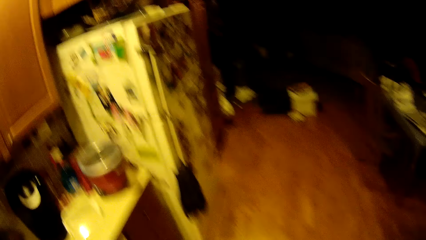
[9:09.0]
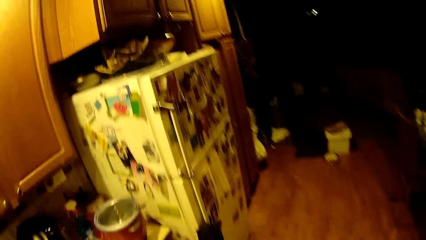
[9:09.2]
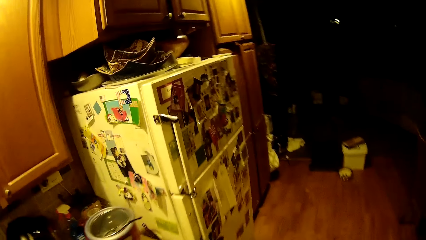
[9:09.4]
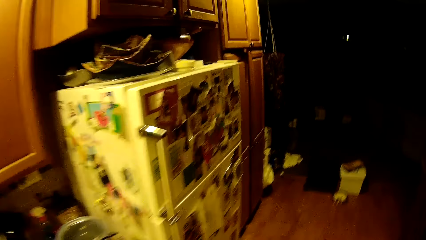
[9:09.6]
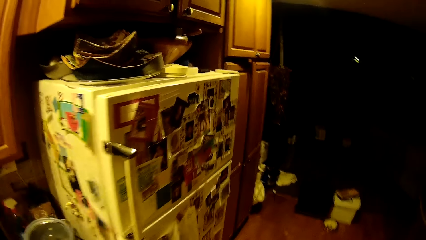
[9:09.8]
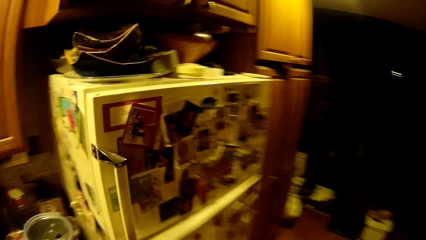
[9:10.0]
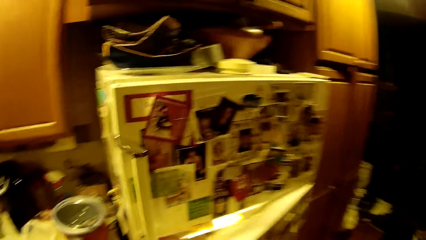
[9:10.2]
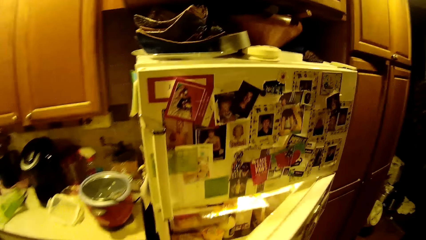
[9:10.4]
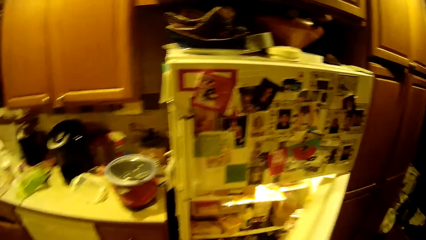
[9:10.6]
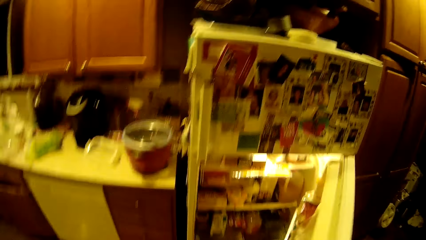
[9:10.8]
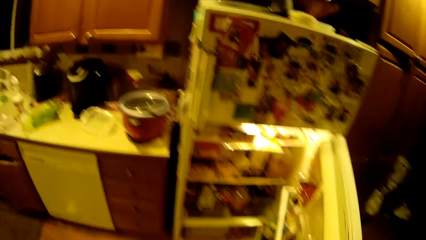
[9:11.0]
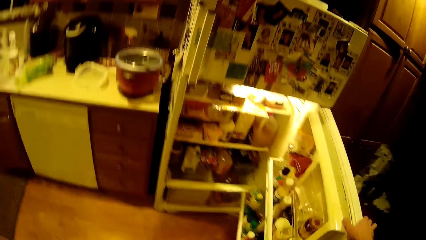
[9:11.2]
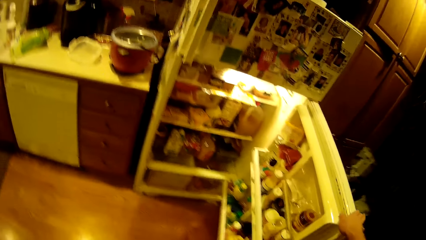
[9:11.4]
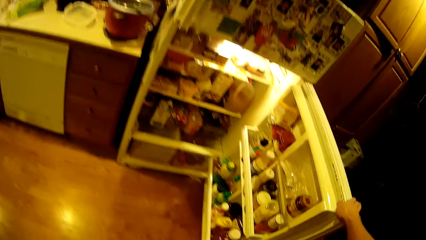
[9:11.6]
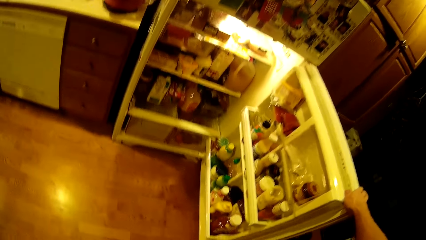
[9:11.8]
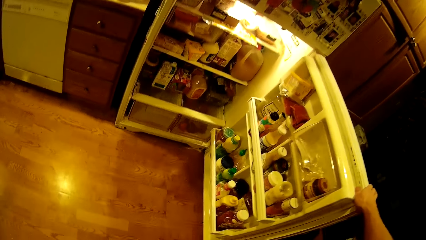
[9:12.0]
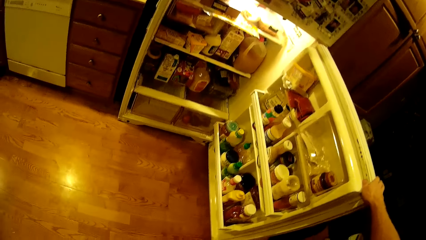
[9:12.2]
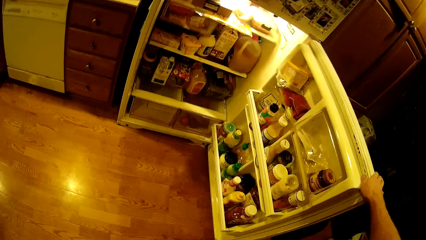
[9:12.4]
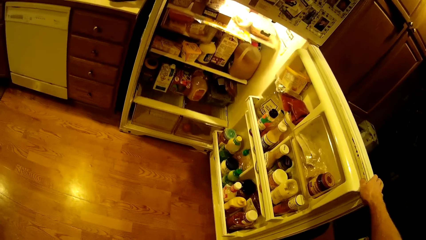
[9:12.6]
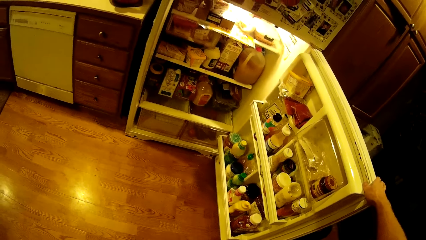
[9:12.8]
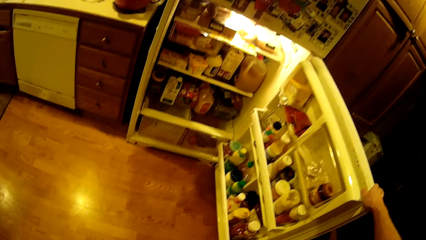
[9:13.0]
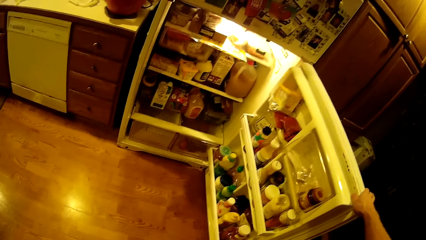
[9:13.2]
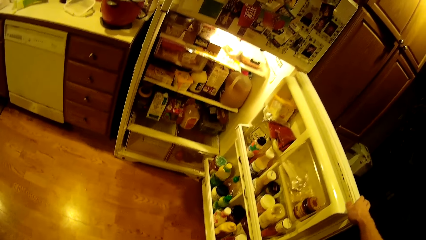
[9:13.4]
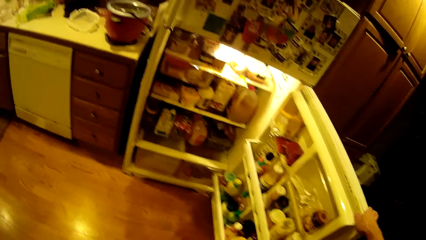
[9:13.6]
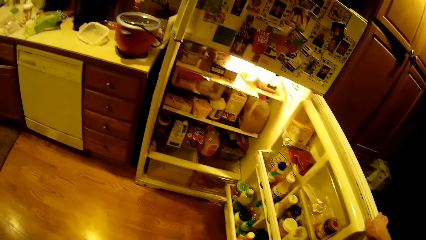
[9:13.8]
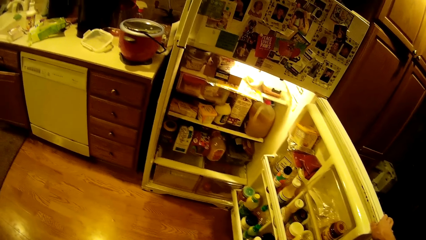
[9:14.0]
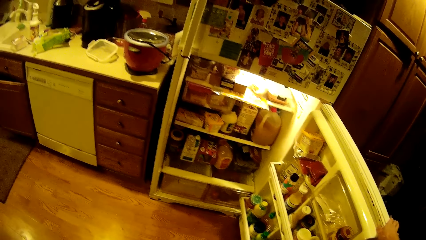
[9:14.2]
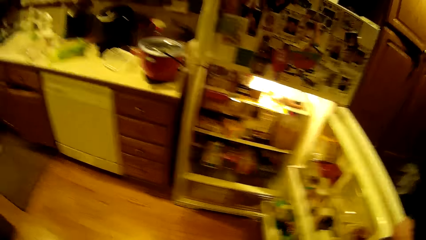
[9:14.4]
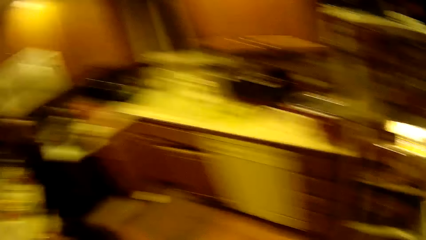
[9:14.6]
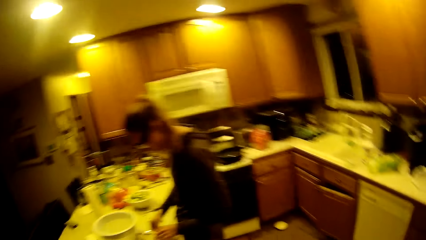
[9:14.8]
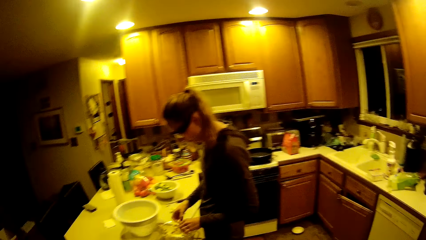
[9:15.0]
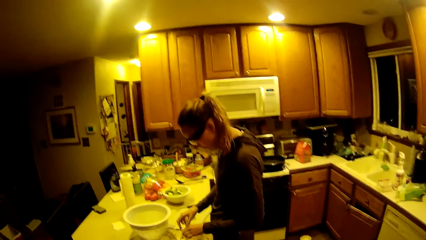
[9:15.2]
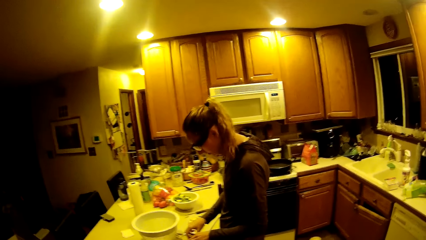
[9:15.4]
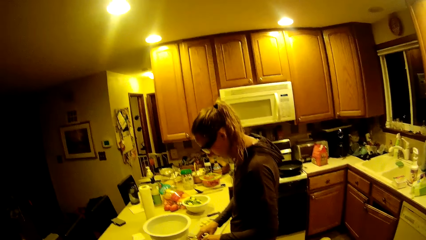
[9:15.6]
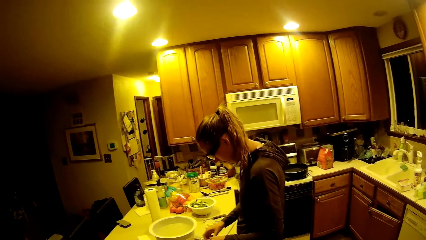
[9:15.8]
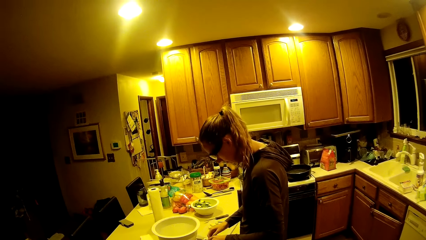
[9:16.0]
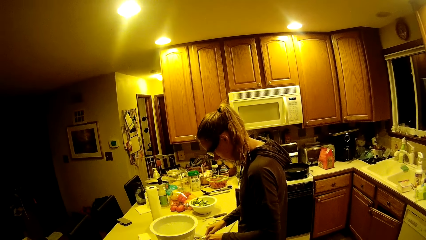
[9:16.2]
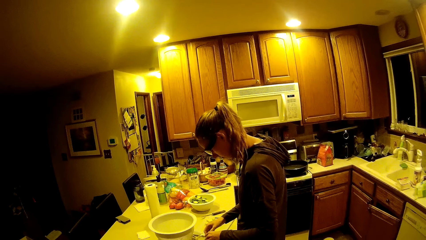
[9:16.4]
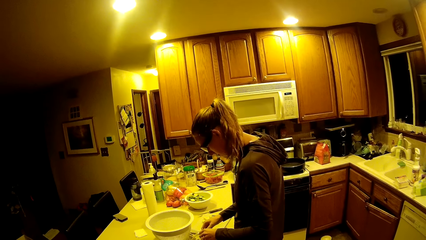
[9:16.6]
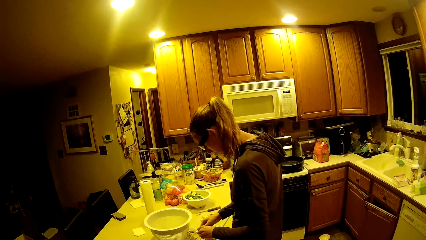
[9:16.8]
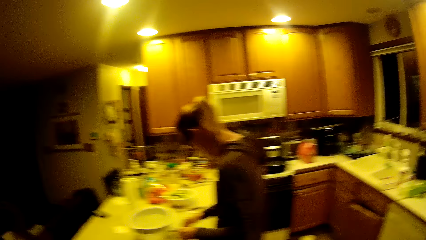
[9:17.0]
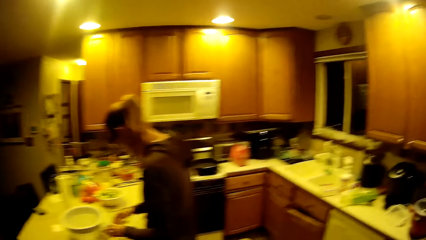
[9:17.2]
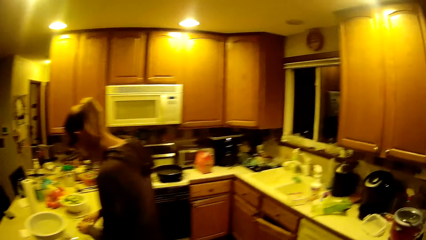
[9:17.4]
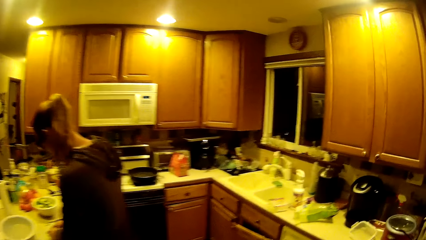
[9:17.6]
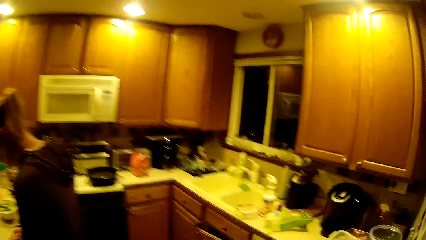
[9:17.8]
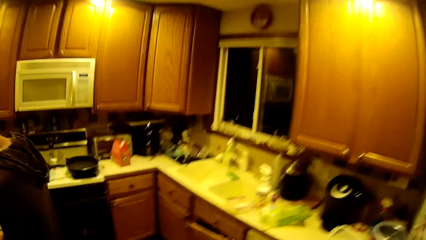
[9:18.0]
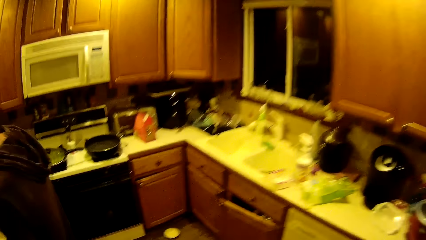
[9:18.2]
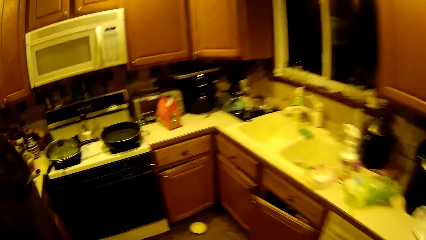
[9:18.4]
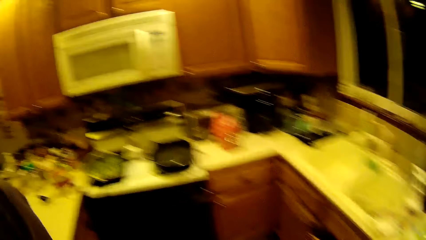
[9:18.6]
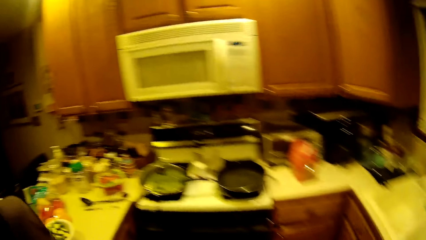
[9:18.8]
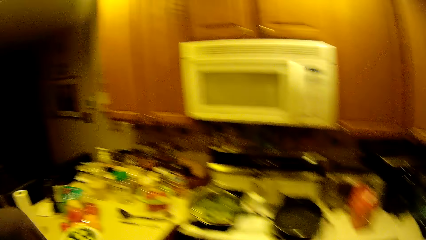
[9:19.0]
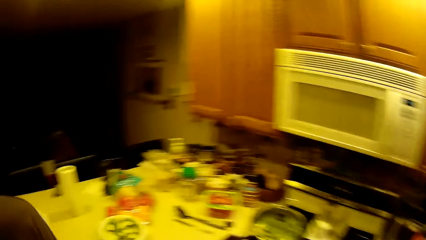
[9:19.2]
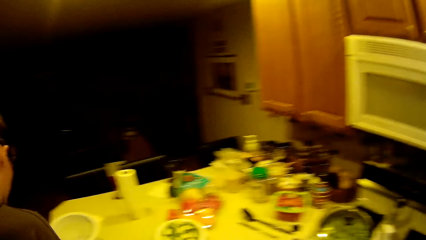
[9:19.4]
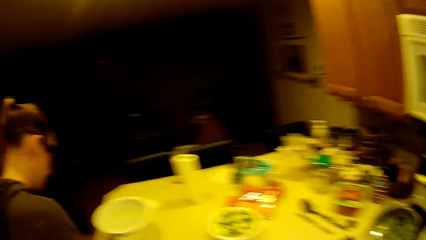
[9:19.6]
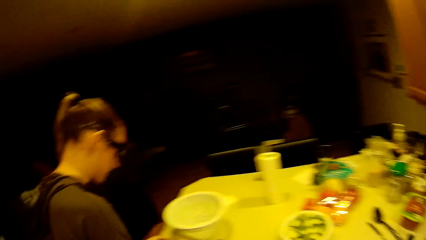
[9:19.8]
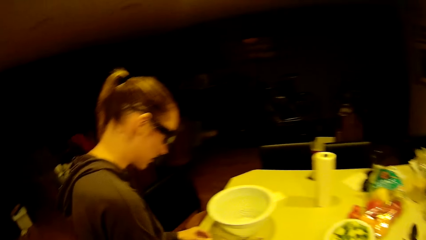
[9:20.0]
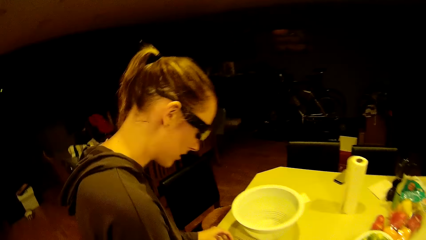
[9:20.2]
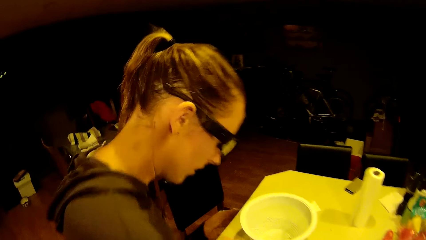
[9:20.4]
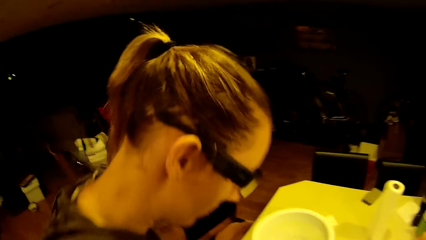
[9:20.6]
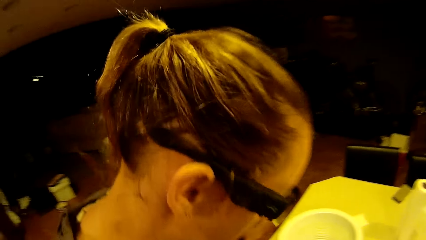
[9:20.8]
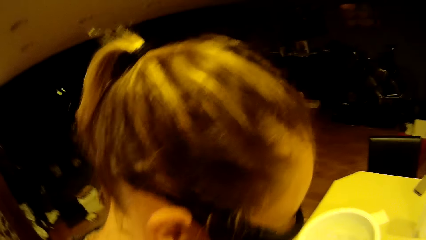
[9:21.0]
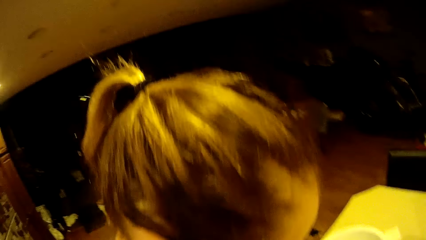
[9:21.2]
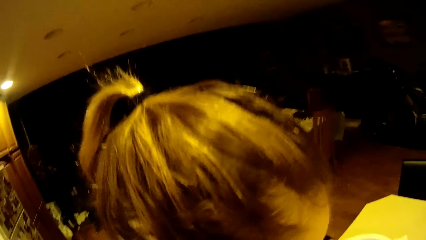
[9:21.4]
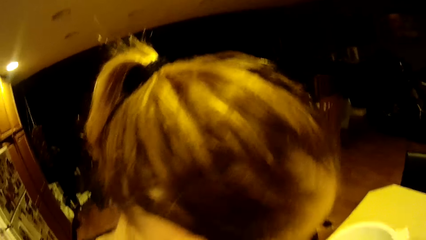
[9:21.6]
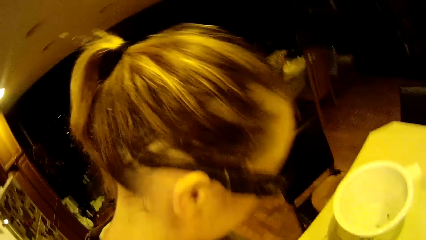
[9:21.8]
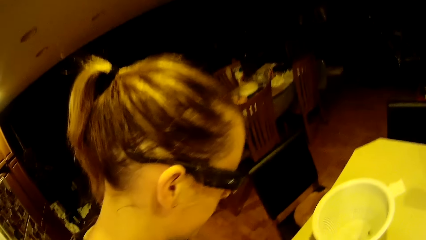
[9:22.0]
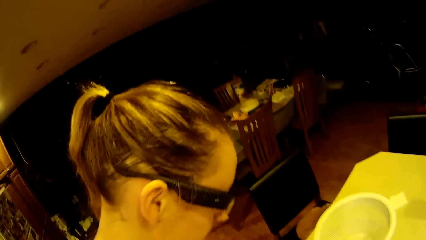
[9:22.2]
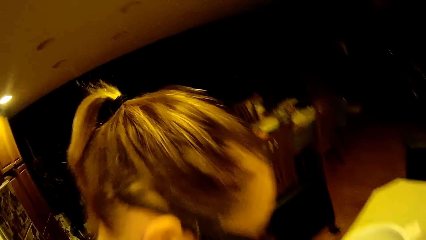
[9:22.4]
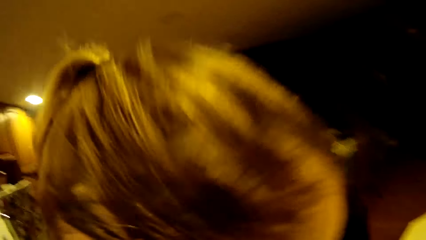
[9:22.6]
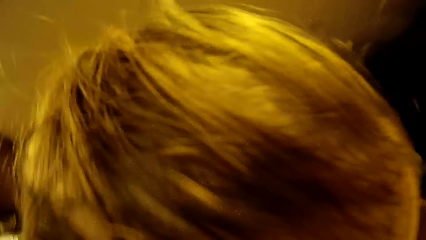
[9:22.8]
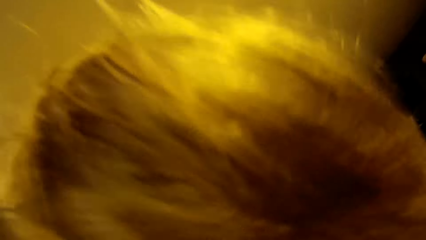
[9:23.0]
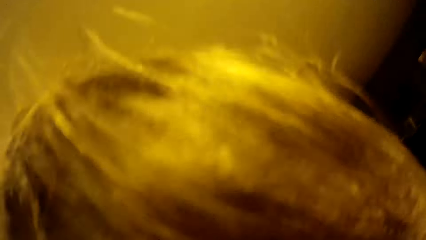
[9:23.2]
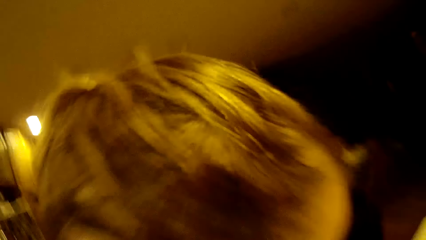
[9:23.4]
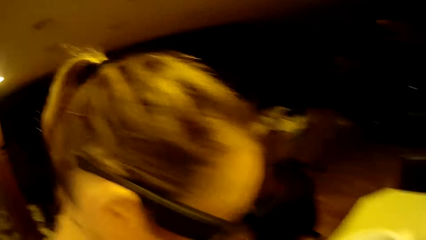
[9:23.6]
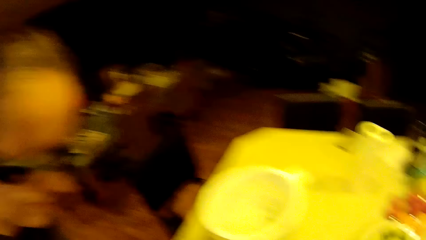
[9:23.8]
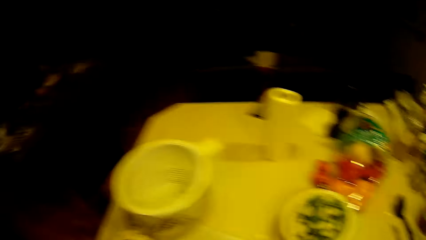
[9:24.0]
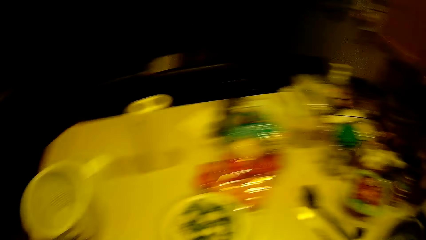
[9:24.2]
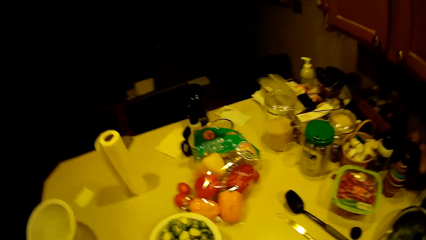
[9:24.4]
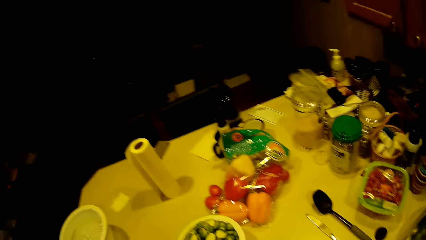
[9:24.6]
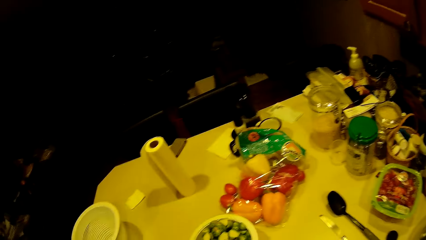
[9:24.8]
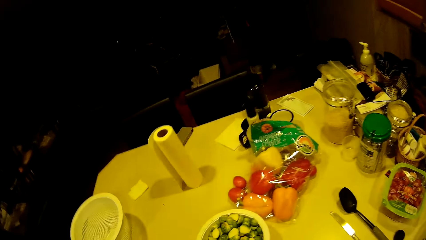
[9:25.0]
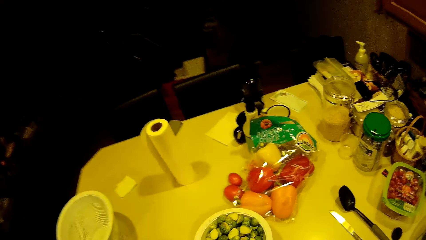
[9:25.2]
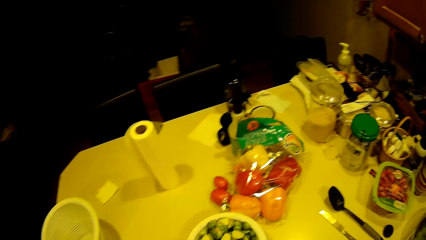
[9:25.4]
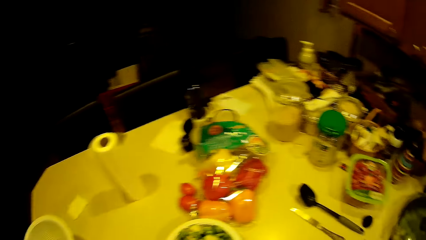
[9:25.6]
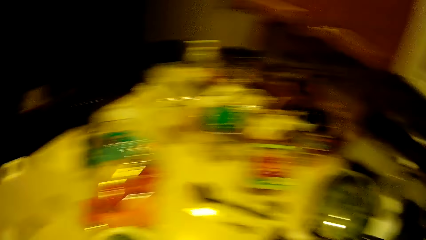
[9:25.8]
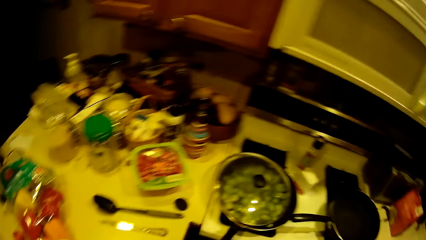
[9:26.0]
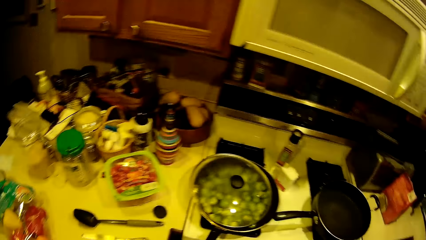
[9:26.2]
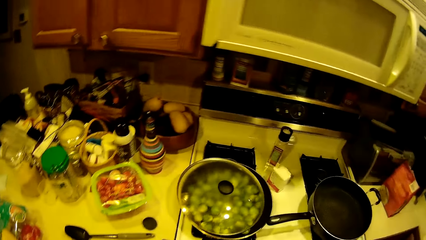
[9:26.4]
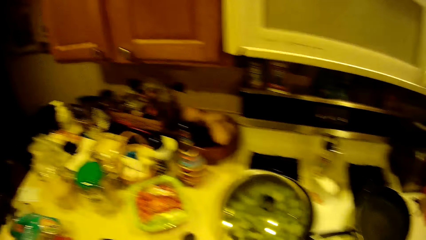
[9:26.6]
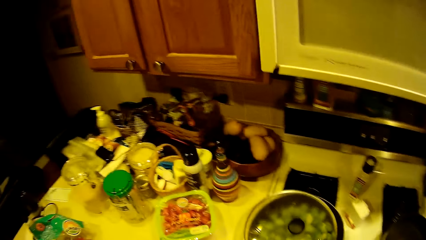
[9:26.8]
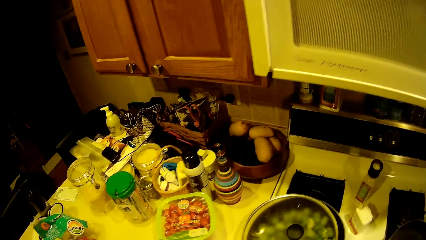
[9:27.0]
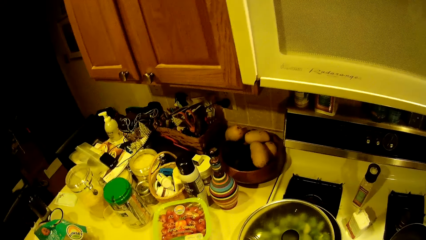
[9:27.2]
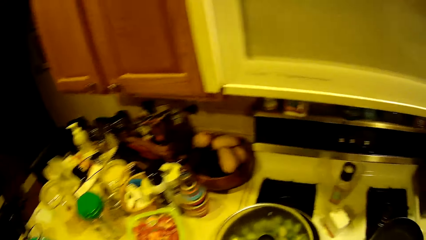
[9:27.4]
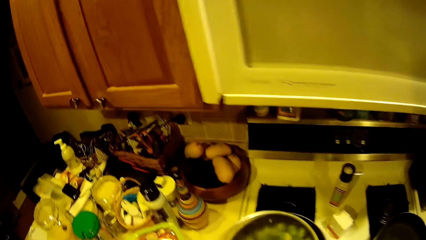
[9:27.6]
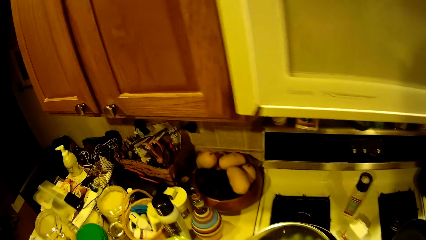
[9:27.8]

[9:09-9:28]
The camera wearer opens the lower compartment of the refrigerator with the right hand. They walk around and look around. They drop a knife on the worktop.
